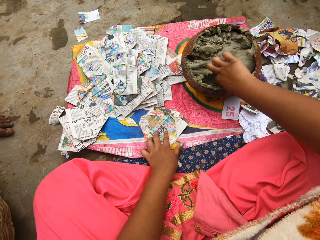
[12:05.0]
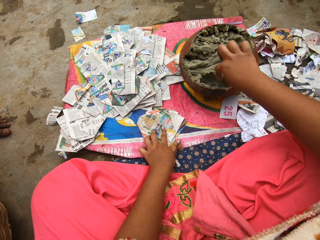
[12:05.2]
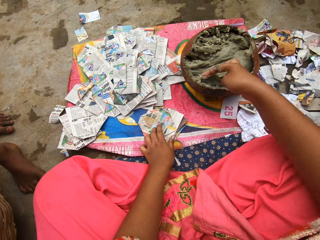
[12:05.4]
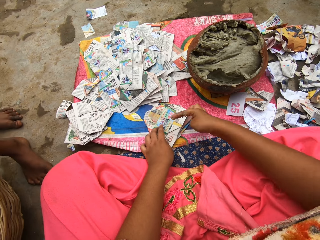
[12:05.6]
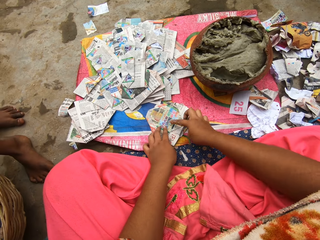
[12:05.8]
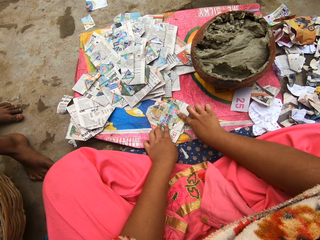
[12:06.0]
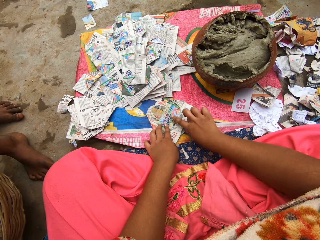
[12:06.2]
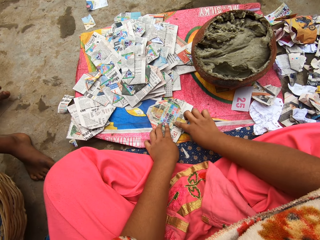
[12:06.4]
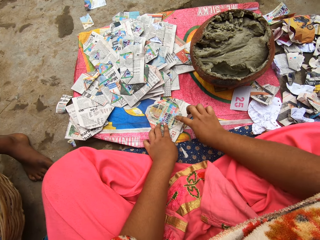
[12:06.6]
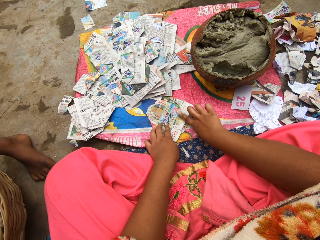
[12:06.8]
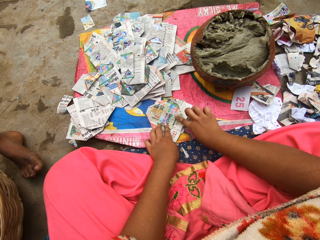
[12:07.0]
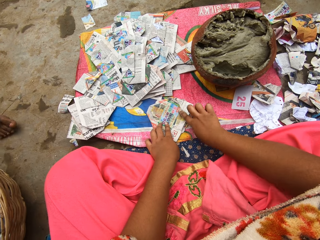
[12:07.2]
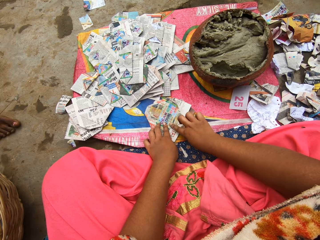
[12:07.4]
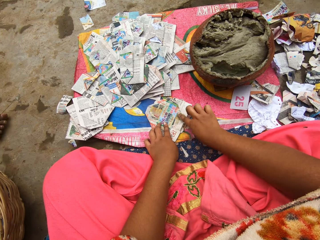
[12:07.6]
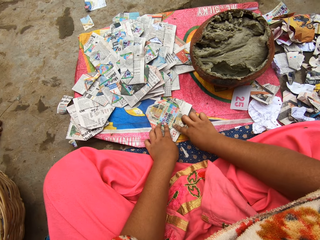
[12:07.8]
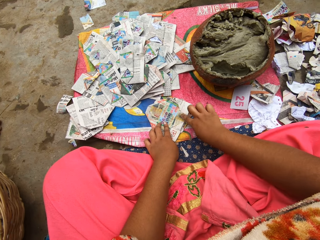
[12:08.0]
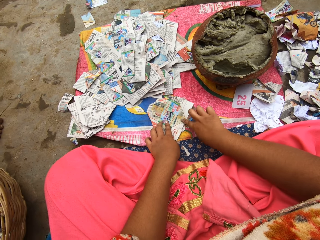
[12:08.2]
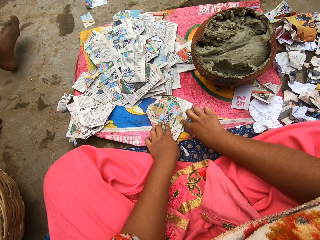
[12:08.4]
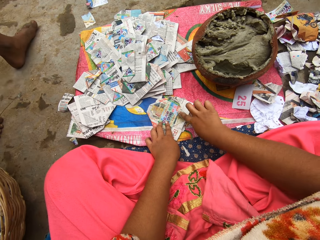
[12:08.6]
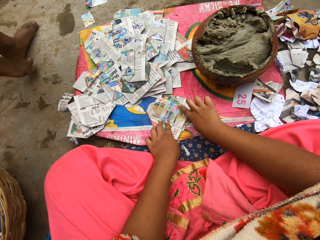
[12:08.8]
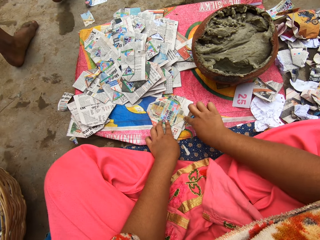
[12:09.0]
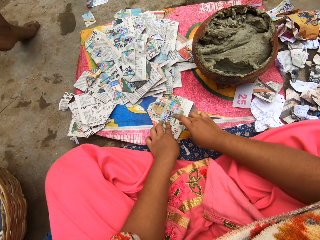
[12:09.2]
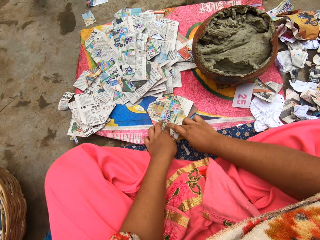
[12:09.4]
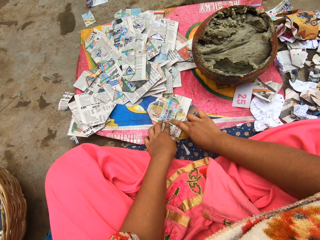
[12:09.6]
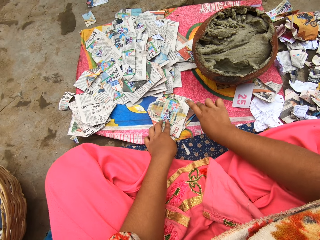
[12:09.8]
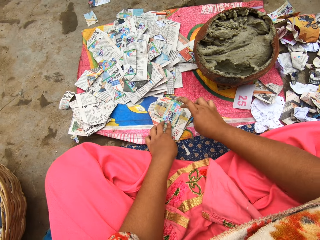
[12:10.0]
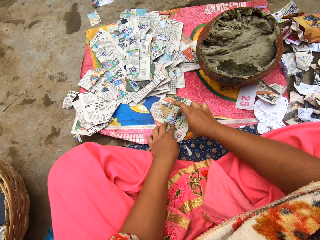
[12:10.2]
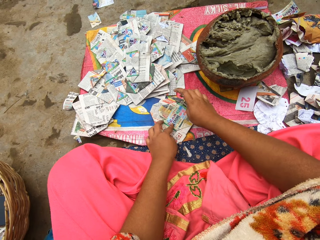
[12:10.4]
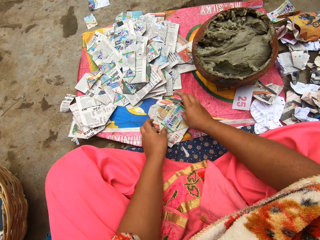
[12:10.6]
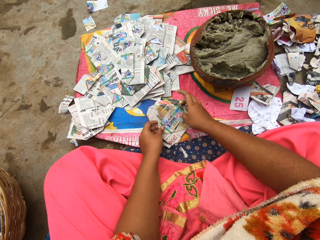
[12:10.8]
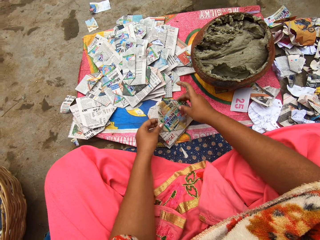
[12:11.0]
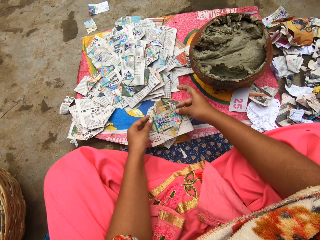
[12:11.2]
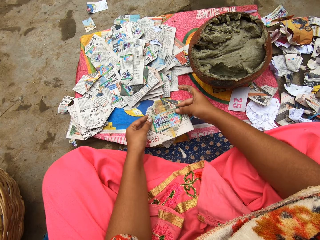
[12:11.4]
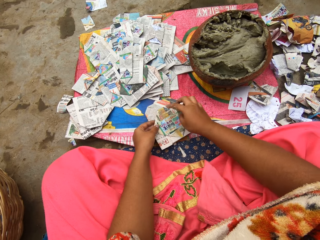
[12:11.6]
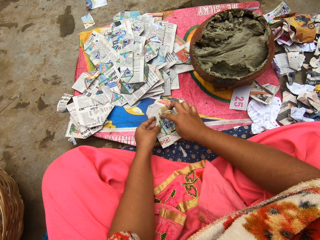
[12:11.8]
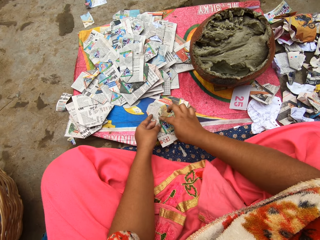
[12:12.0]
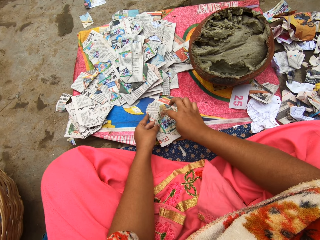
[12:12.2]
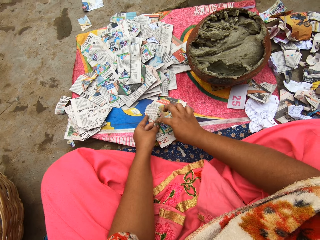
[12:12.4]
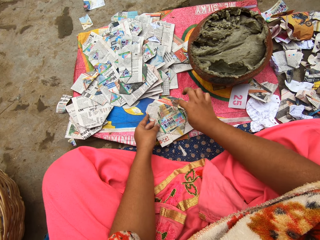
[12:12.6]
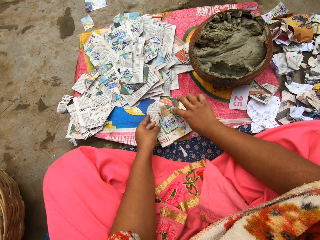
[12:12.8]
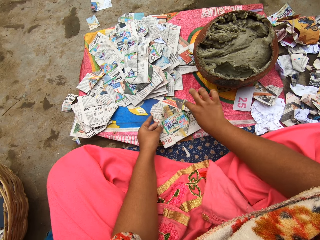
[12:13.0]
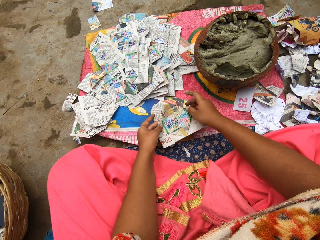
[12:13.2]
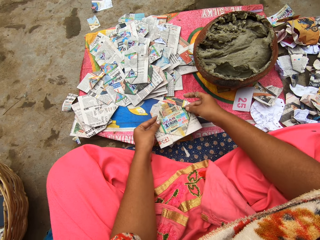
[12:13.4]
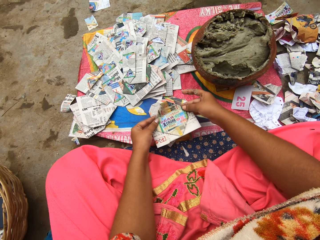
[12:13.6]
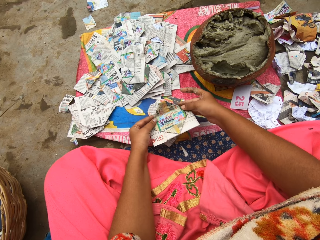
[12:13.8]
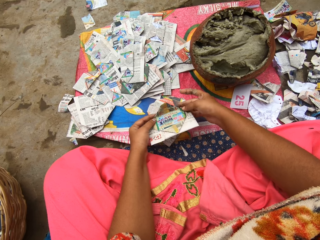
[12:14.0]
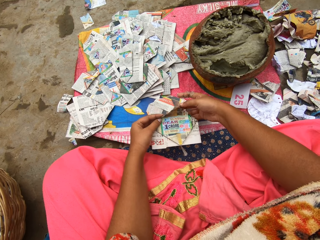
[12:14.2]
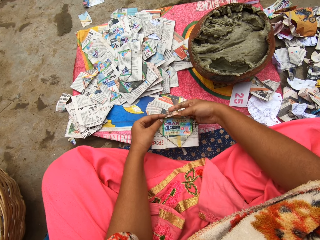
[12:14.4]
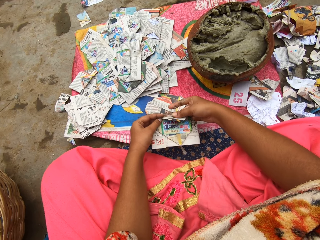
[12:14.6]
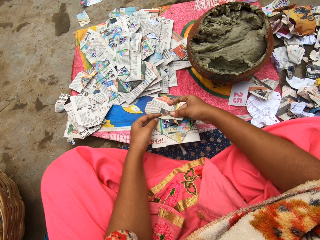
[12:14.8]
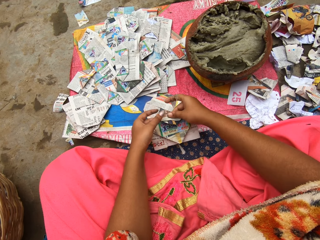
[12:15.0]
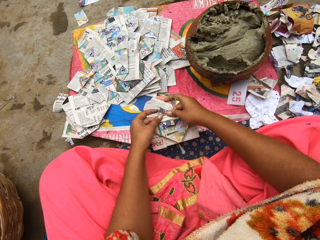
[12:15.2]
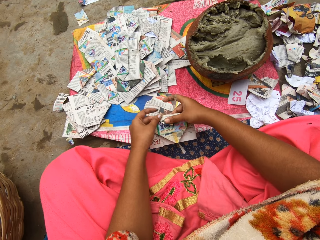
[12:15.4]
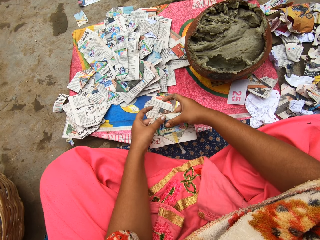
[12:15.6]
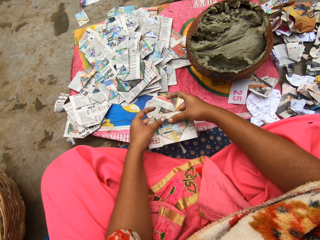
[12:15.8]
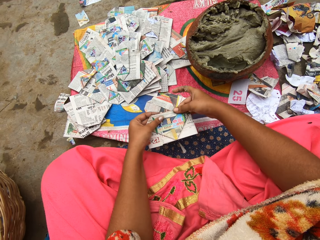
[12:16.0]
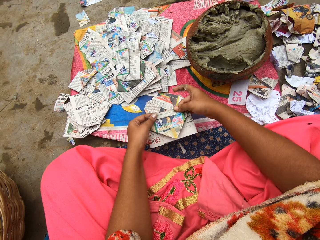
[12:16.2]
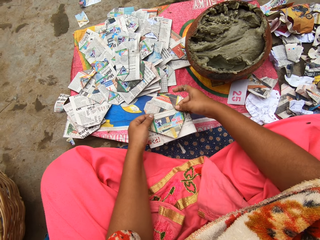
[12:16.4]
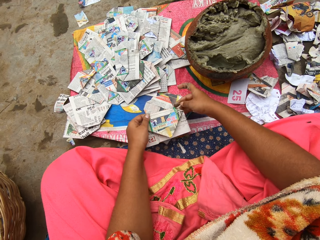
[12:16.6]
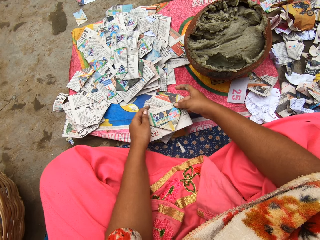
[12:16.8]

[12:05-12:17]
The camera wearer takes putty from the clay pot on the ground with her right hand. She rubs the putty in her right hand on the paper on the ground. She picks up the piece of paper with both hands. She rubs the putty in her right hand on the paper on the ground. She folds the piece of paper with both hands.

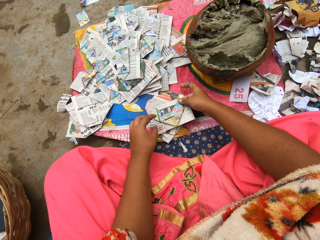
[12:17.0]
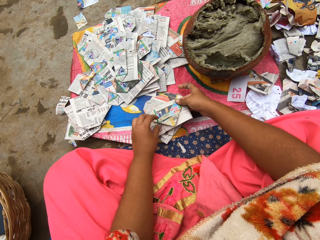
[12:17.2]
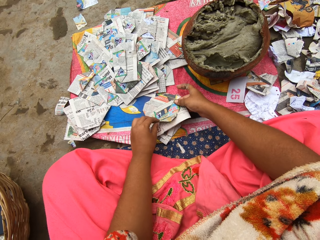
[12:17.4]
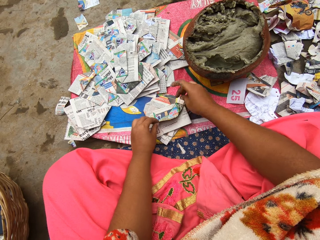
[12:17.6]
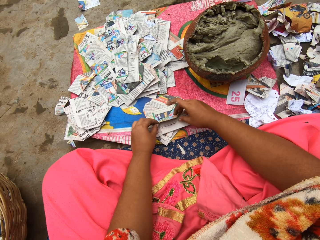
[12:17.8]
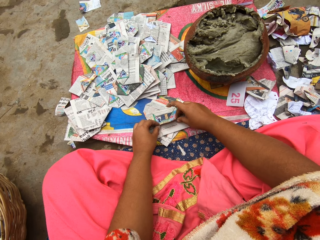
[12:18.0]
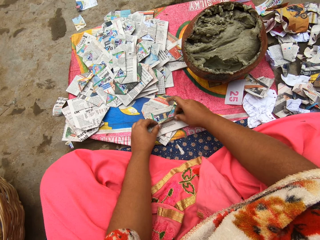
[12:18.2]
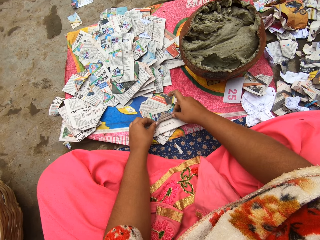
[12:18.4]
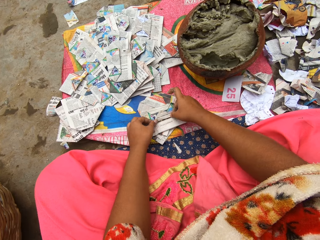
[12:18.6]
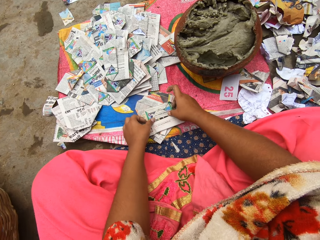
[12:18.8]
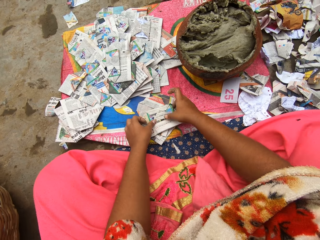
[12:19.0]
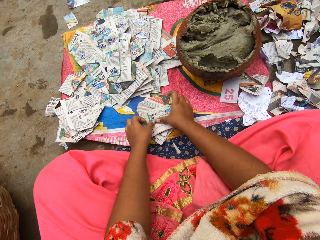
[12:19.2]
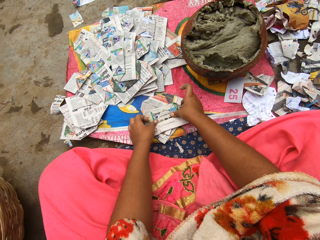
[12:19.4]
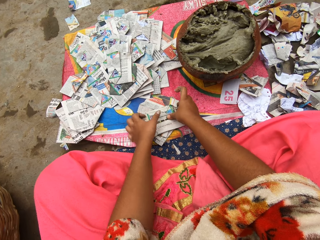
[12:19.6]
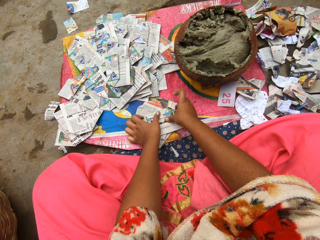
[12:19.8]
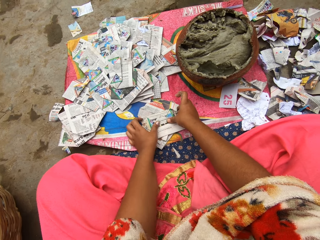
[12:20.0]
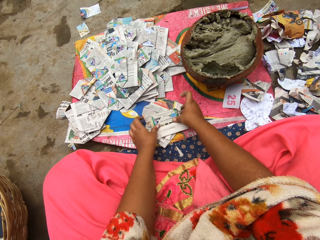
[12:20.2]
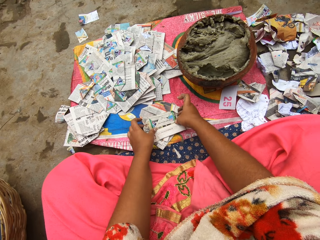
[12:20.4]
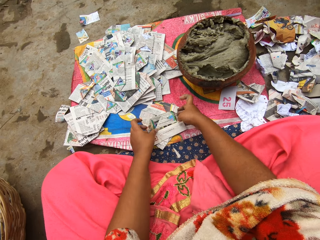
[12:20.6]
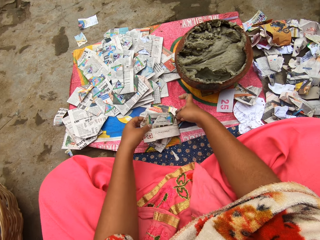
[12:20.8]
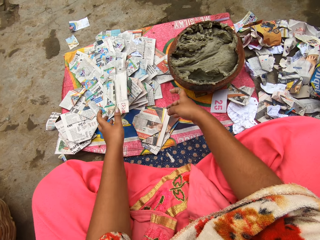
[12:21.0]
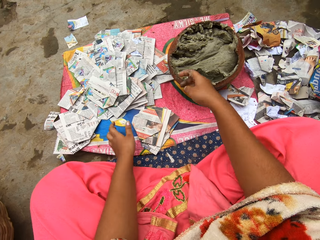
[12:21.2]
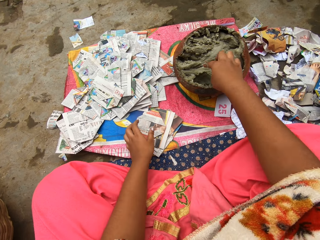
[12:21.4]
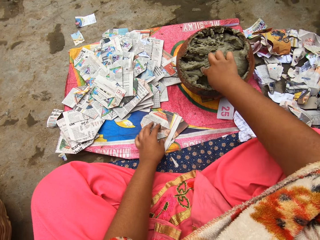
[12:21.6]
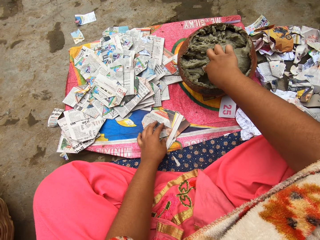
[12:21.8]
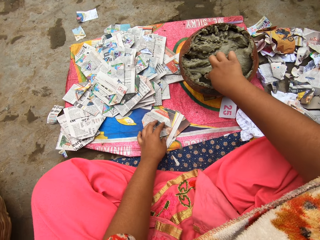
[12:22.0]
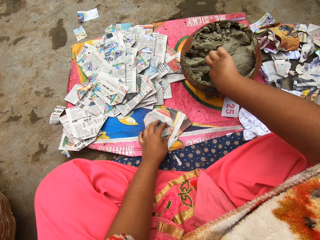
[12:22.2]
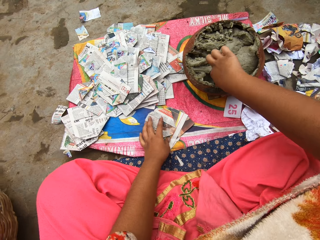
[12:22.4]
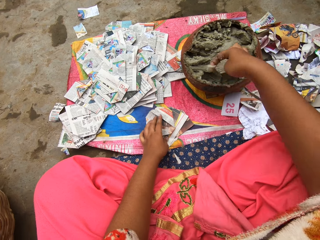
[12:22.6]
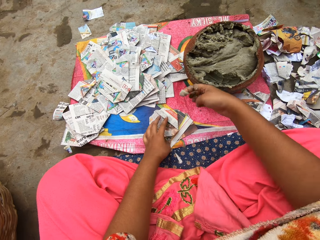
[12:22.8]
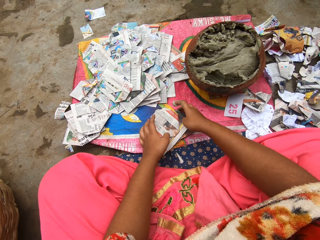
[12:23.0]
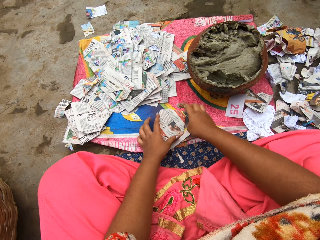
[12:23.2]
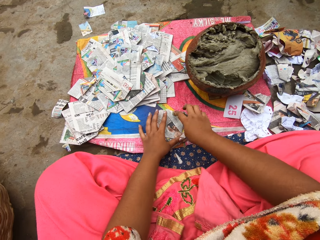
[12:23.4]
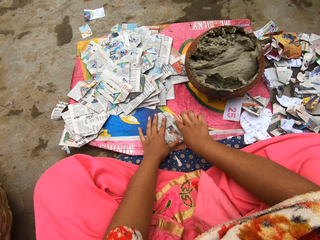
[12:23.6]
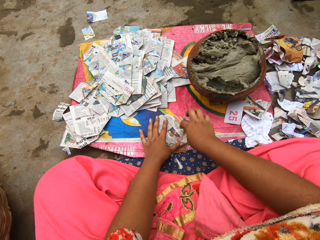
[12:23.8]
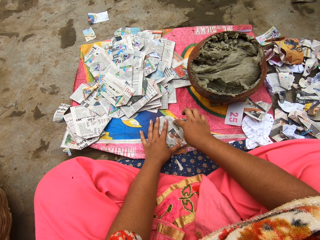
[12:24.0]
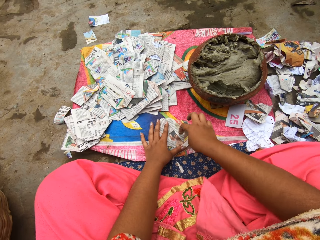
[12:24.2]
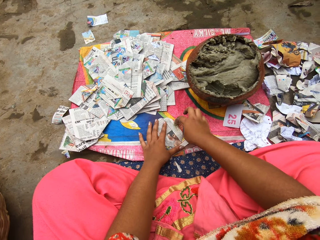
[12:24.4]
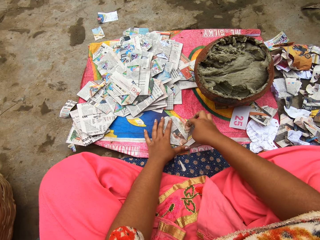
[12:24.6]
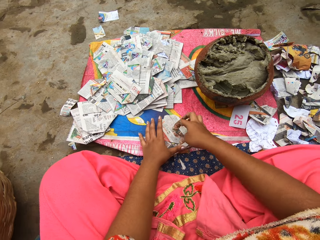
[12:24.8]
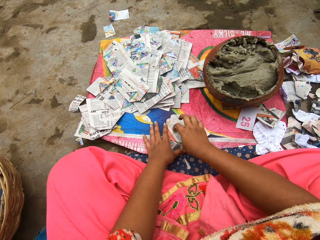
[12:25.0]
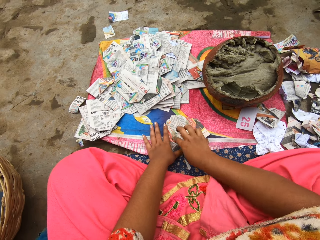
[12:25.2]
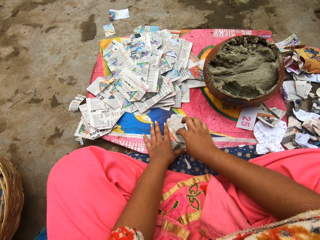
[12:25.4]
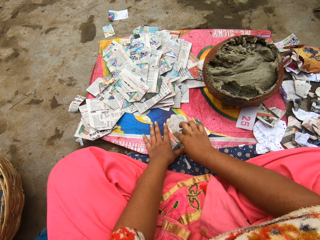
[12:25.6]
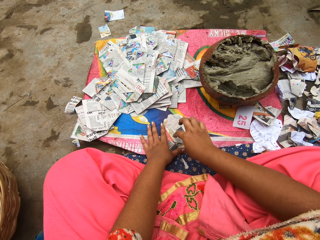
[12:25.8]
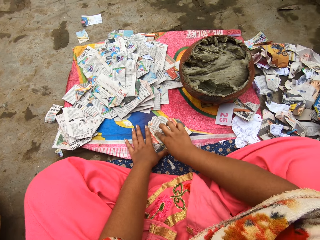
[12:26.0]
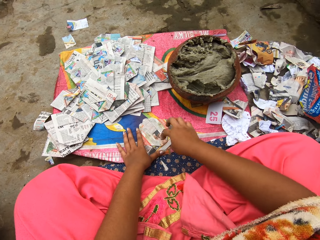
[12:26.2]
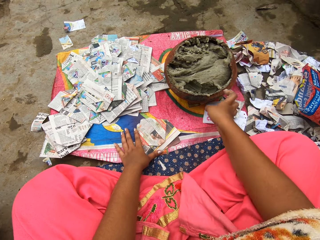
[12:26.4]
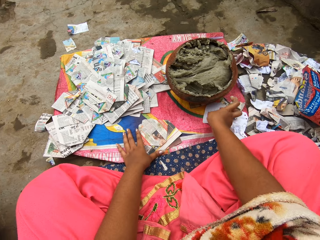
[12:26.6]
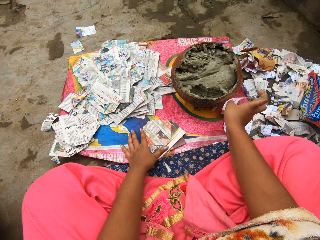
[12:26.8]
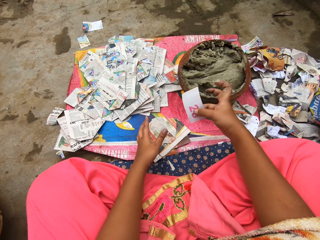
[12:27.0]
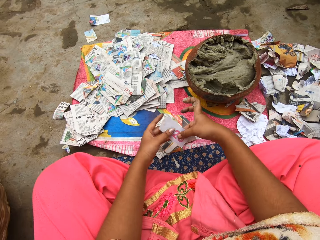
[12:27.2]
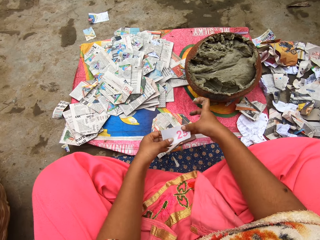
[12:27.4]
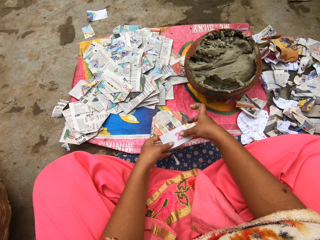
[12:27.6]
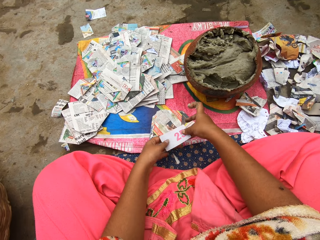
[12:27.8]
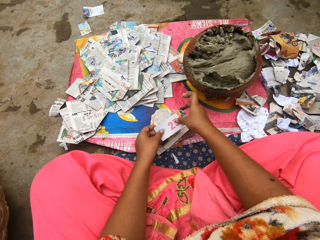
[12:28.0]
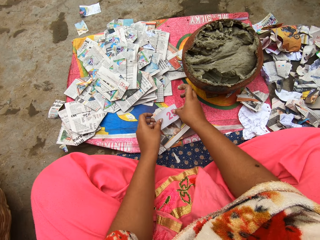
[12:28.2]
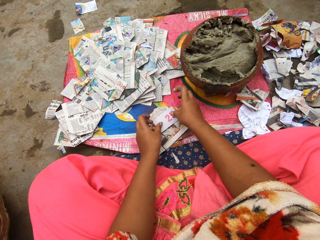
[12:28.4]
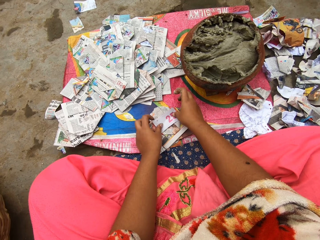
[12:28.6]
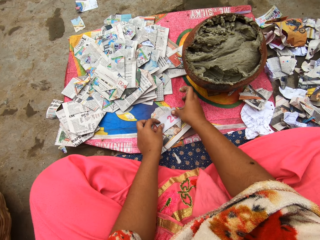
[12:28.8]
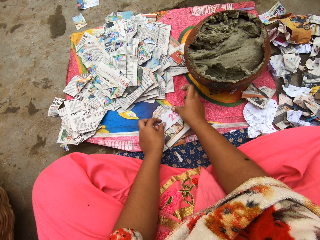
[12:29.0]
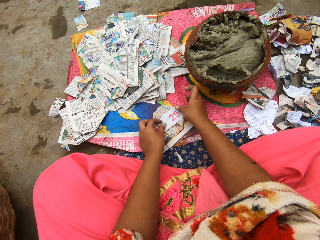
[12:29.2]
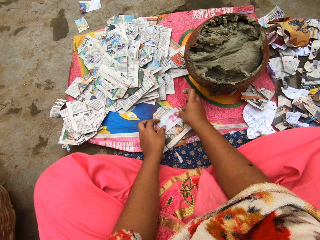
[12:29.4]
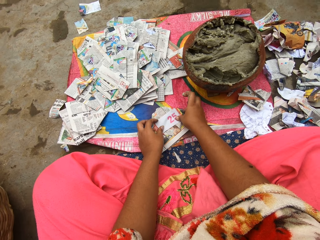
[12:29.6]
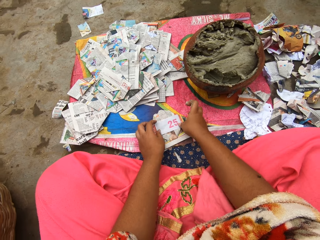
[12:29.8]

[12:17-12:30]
The camera wearer puts a paper on the table. She folds part of the paper. She picks up a paper. She drops the paper on a pile of papers on the sac on the ground with her left hand. She takes putty from the clay pot on the ground with her right hand. She moves a paper on the table. She holds down a paper on the sac on the ground with her left hand. She rubs the putty in her right hand on the paper on the ground. She picks up a card from the ground with her right hand. She holds the card with both hands. She places the card on the paper on the ground with both hands.
